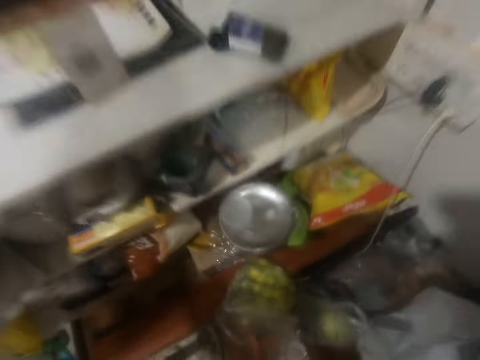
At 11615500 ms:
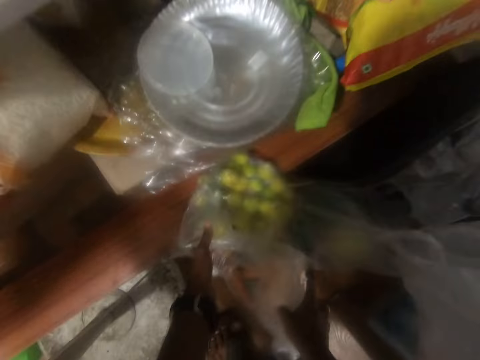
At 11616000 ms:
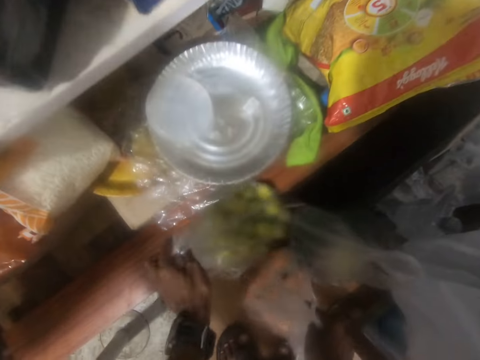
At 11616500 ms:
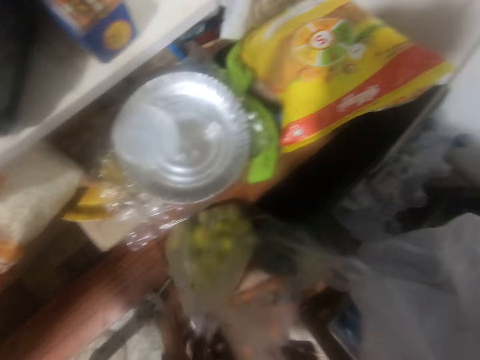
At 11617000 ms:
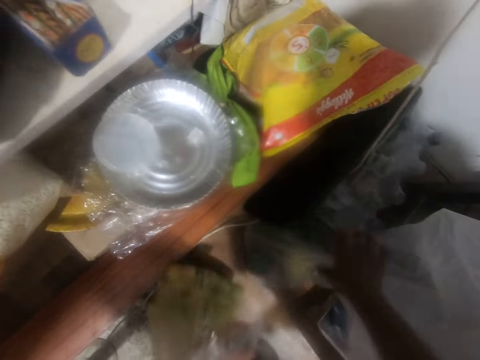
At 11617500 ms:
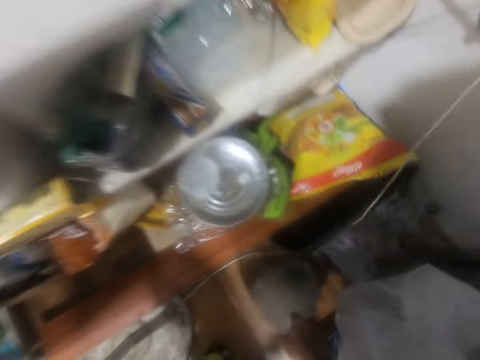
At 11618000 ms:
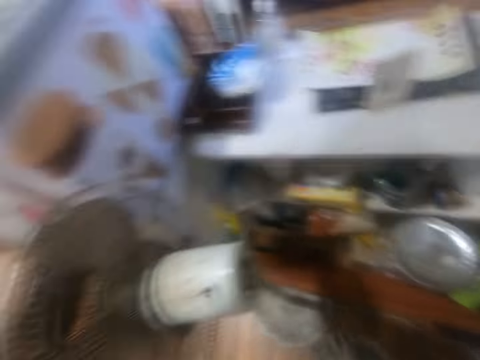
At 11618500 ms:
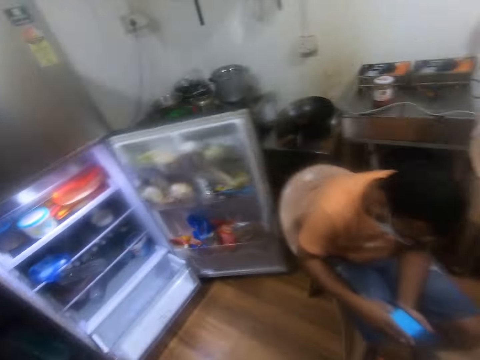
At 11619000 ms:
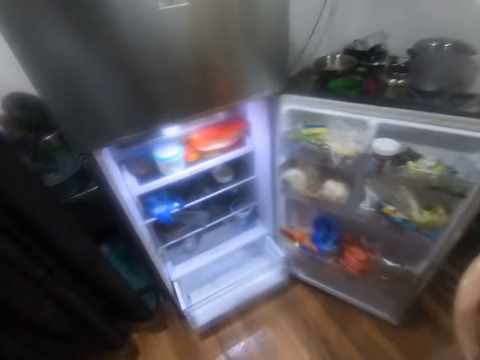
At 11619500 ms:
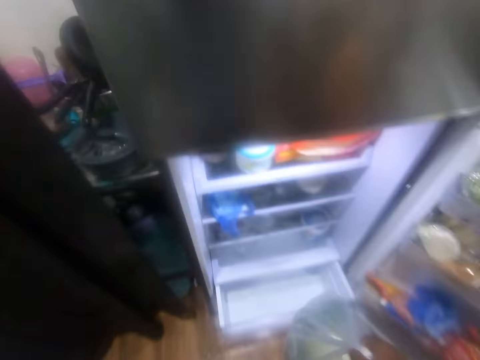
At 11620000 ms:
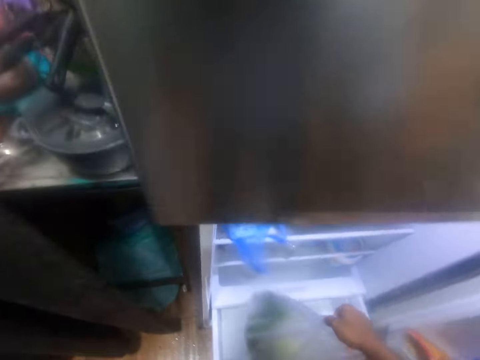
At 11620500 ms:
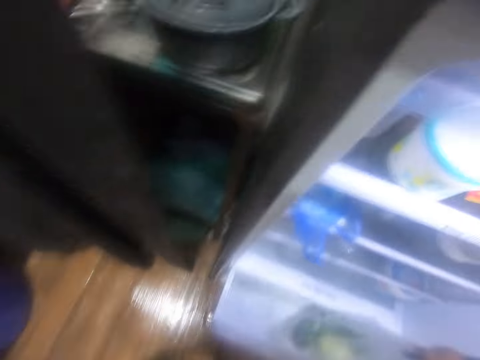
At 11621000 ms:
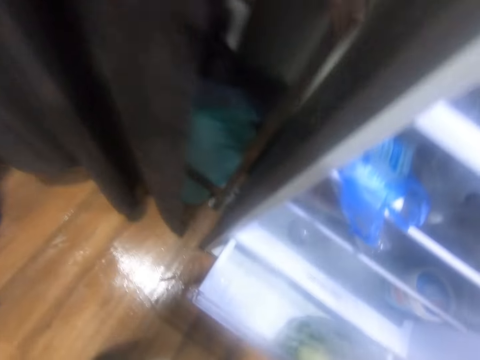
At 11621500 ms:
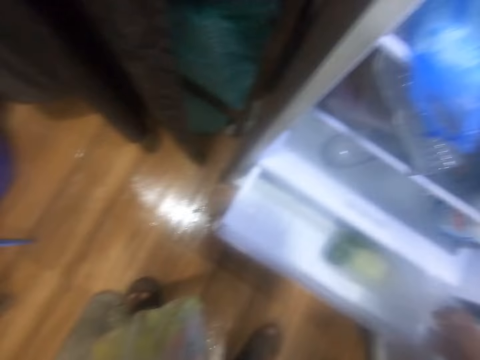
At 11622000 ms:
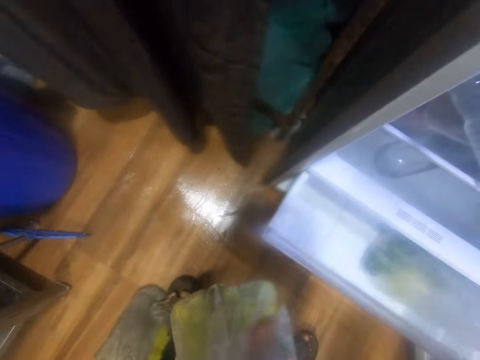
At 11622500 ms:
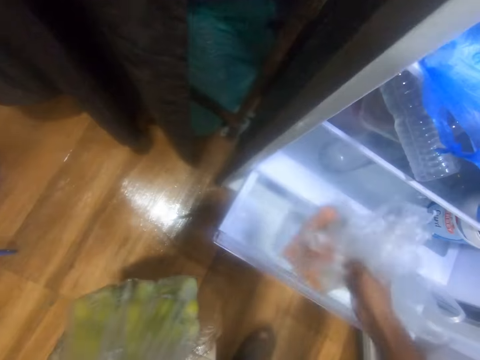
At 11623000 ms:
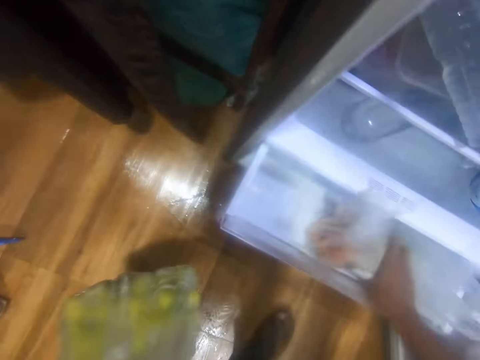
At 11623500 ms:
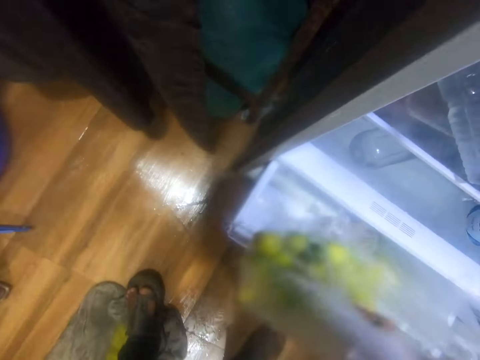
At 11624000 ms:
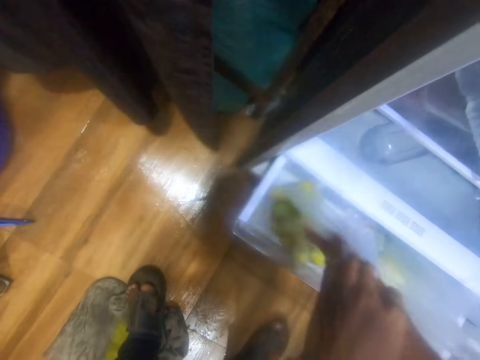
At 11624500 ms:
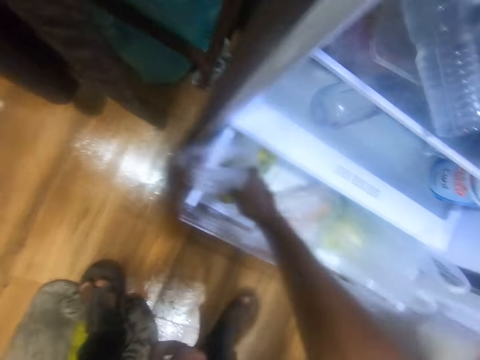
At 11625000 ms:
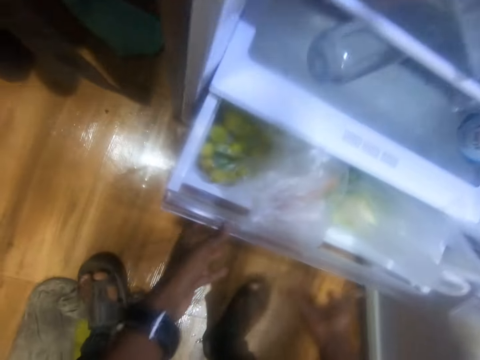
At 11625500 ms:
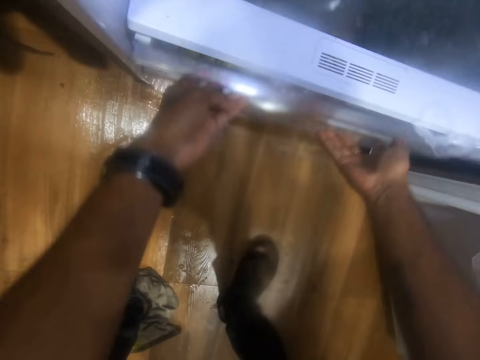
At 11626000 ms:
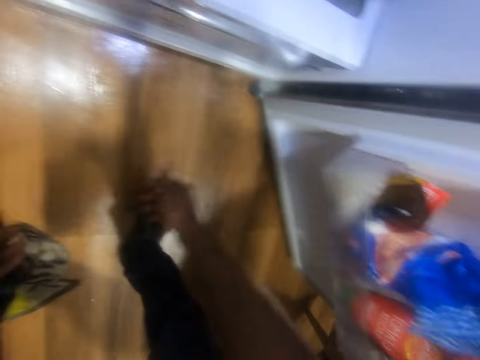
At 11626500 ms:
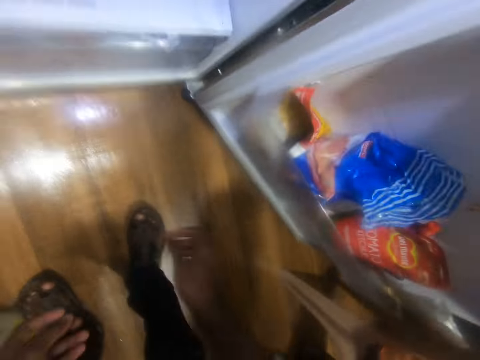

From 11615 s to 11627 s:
The camera wearer picks up poly bags of limes and carrots from the floor with both hands. He passes the bag of carrots from his right hand to his left hand. He picks up a bag of broccoli from the floor with his right hand. The man operates the phone in both hands. The camera wearer places the bag of broccoli in the fridge compartment tray with his right hand. He passes the bag of carrots from his left hand to his right hand. He places the bag of carrots in the fridge compartment tray with his right hand. He passes the bag of limes from his left hand to his right hand. He places the bag of limes in the fridge compartment tray with his right hand. He holds the fridge compartment tray with both hands and closes the fridge compartment tray with both hands.

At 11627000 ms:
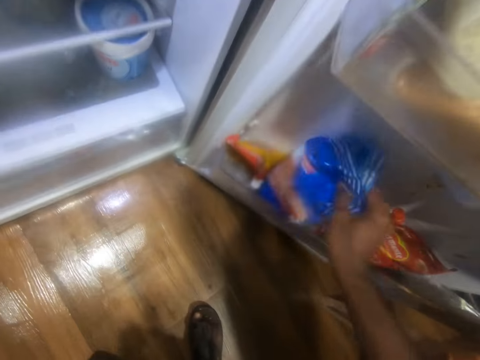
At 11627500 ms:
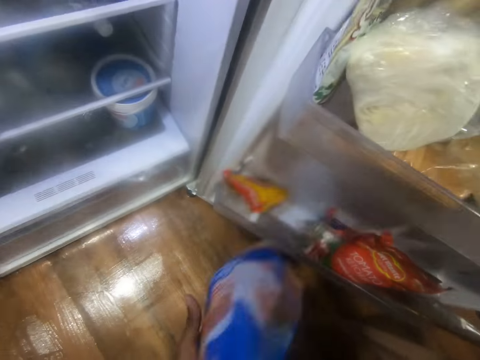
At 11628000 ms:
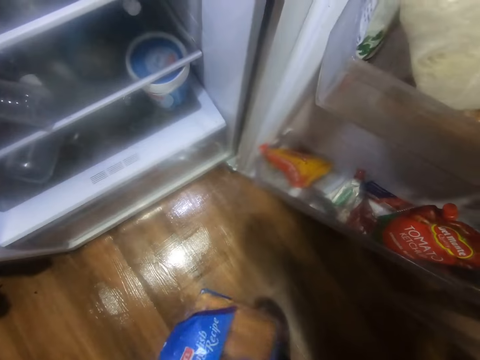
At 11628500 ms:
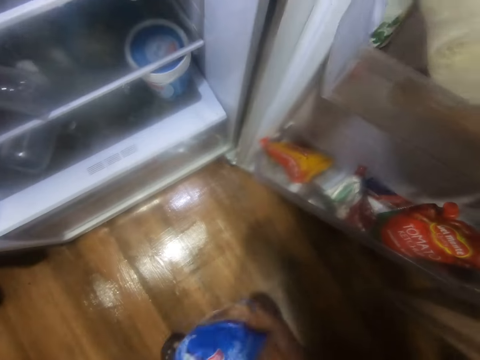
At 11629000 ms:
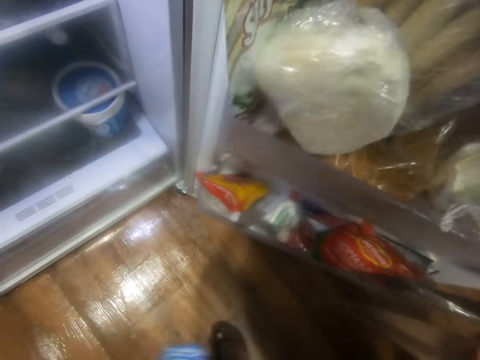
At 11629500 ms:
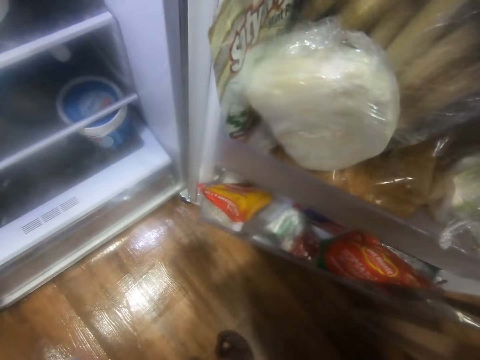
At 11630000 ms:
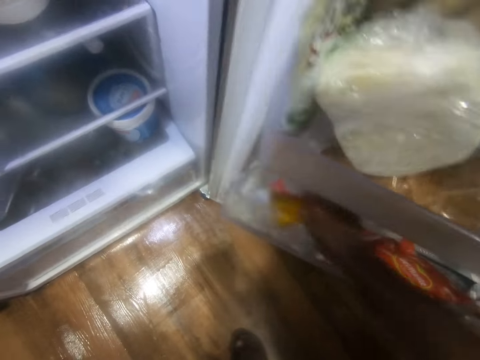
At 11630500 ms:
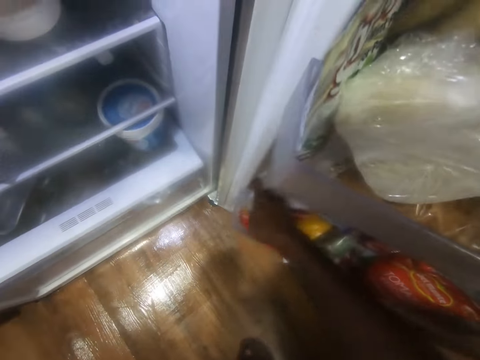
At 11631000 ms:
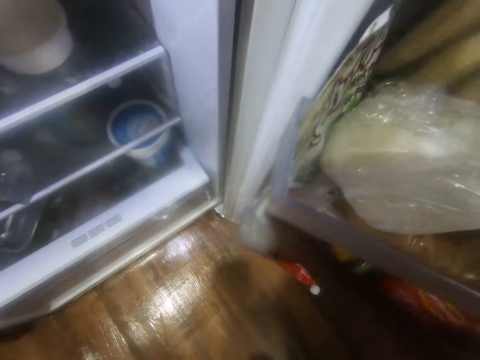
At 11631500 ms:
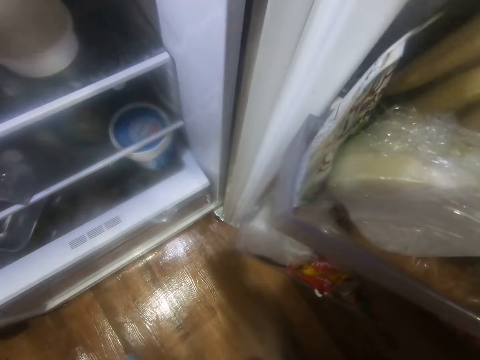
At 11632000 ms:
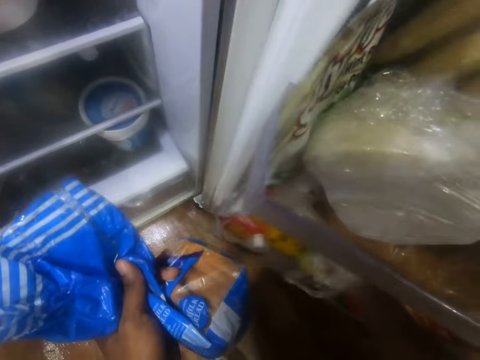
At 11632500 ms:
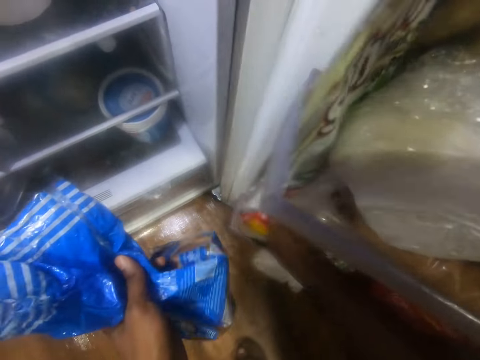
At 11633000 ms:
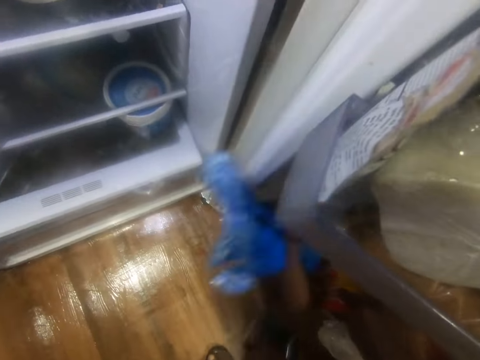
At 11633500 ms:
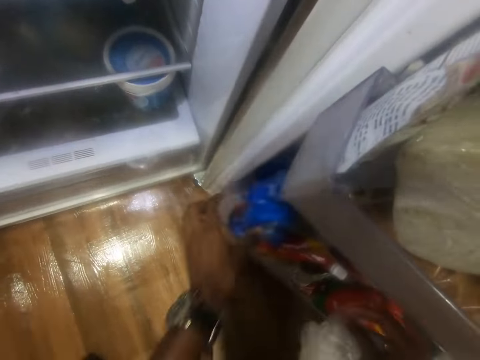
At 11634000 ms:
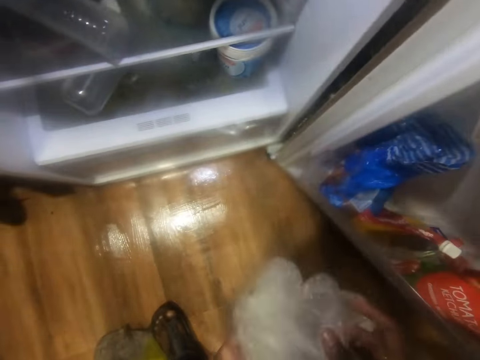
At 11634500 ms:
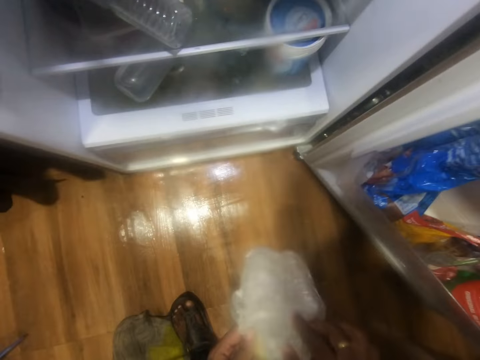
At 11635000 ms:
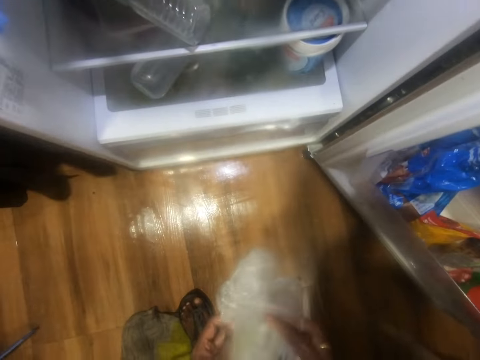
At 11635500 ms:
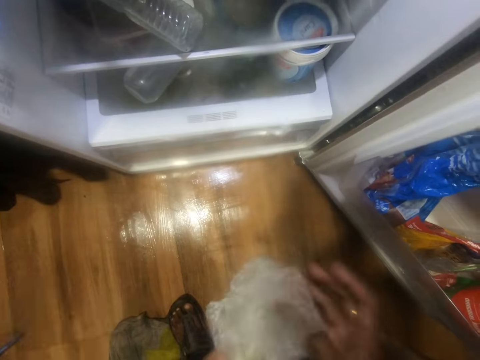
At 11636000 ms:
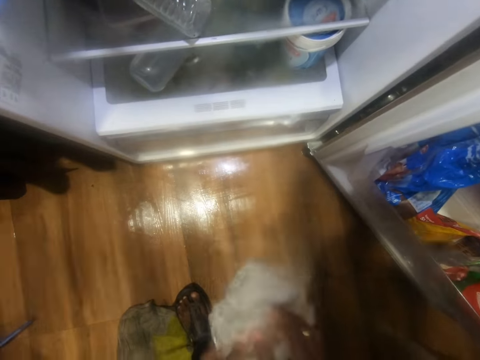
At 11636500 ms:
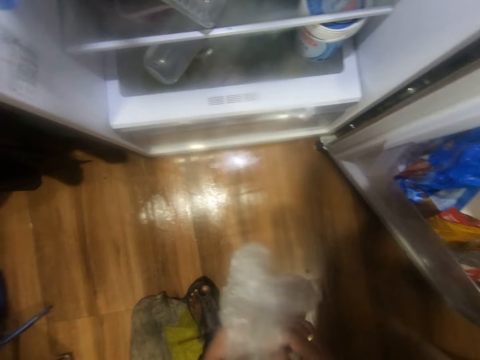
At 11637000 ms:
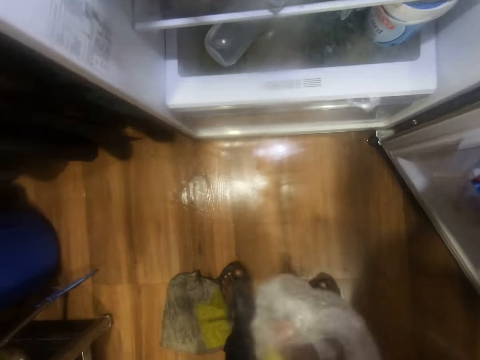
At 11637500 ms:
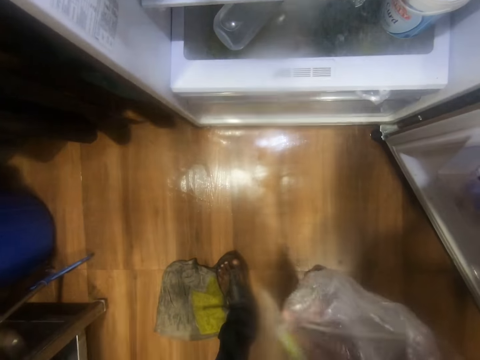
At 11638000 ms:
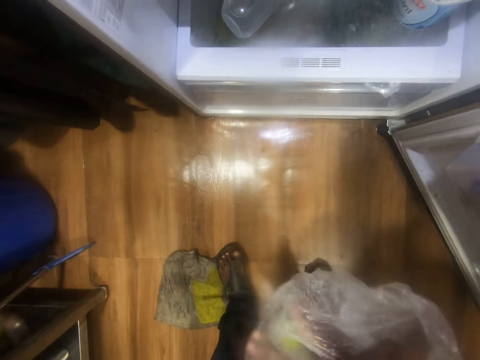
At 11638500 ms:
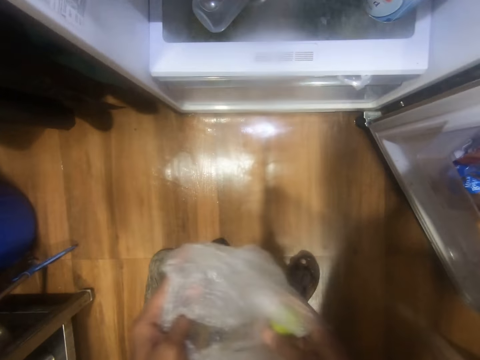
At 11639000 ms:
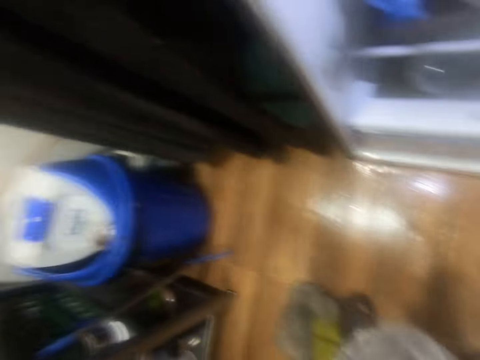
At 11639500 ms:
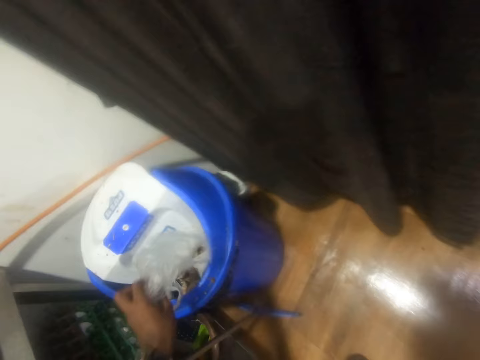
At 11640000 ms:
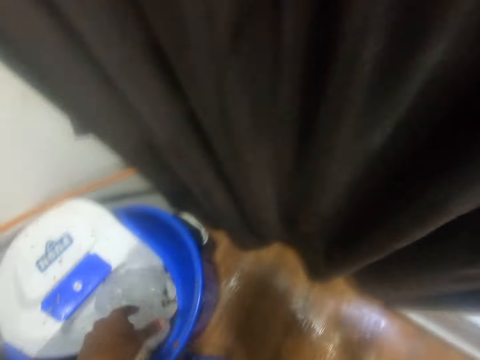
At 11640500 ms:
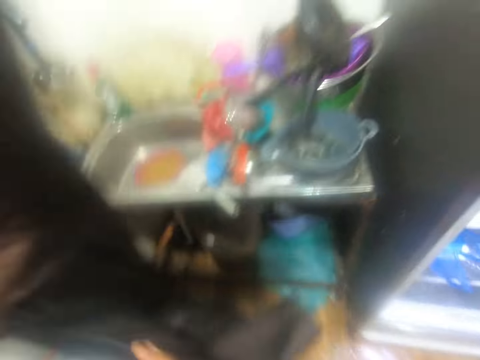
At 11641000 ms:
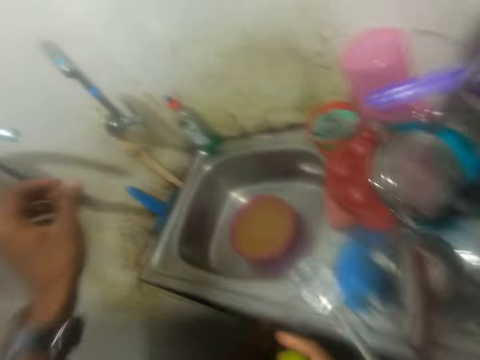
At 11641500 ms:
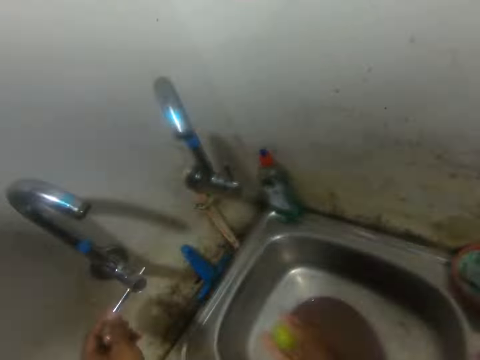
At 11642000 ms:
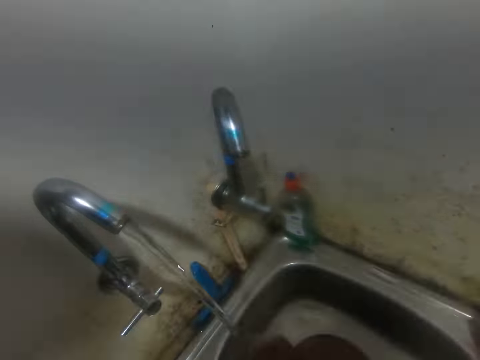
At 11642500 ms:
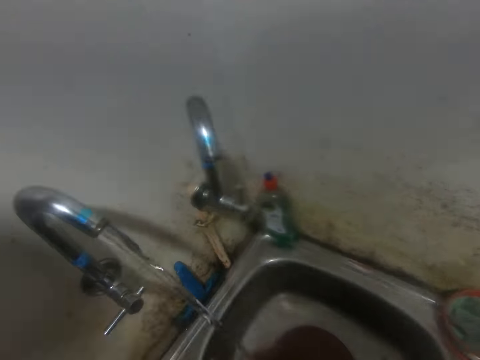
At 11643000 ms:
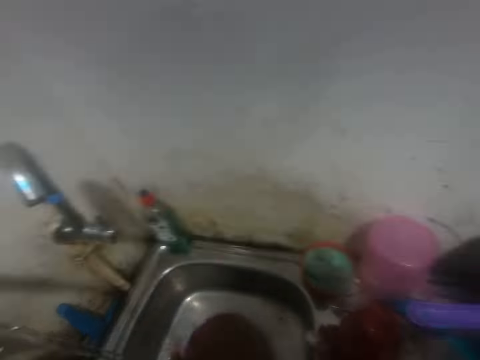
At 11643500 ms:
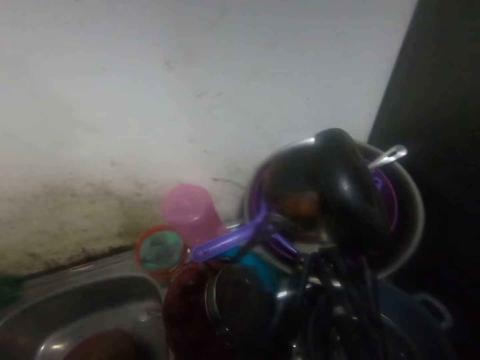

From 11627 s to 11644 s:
The camera wearer picks up a bag of bread from a fridge compartment tray with his right hand. He holds a packet of something. He passes the bag of bread from his right hand to his left hand. He adjusts the bag of bread with both hands. He moves a pack of chips in the fridge compartment tray with his right hand. He picks up a poly bag from the fridge compartment tray with his right hand. He interacts with the man. He moves the pack of chips in the fridge compartment tray with his right hand. He drops the bag of bread into the fridge compartment tray with his left hand. He holds the poly bag with both hands. He opens the poly bag with both hands. He holds a lime in the poly bag with his right hand. He removes the lime from the poly bag with his right hand. He throws the poly bag into the trash bin with his left hand. He moves the curtain with his right hand. He moves the curtain with his left hand. He opens the tap with his left hand. He washes the lime in both hands with water from the tap. He closes the tap with his left hand. He interacts with the man.
